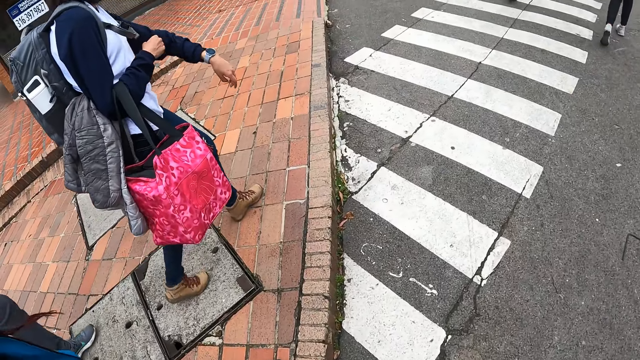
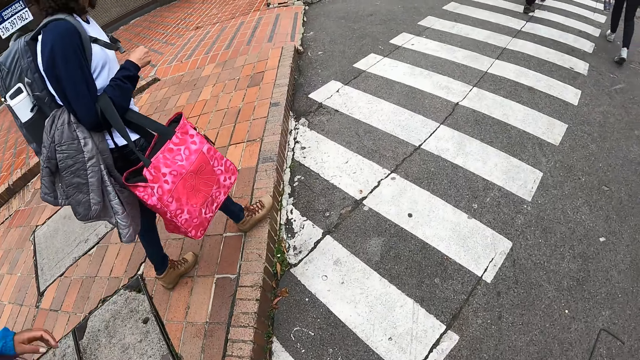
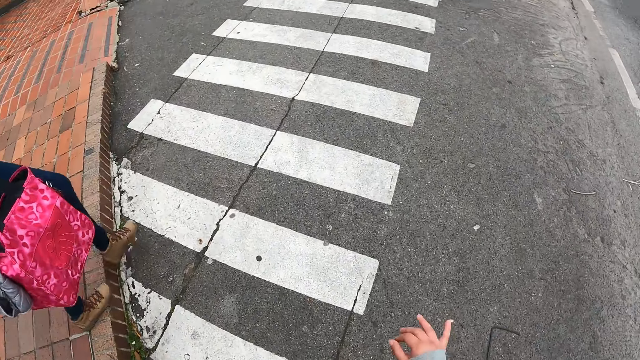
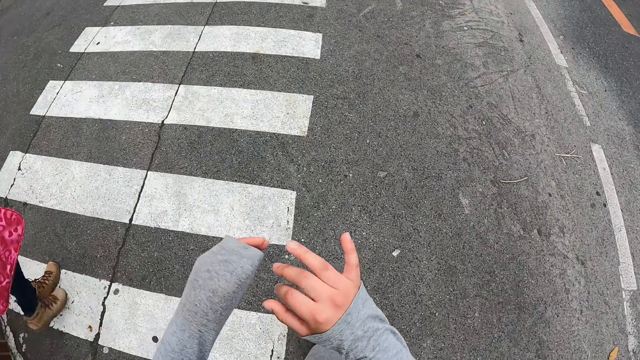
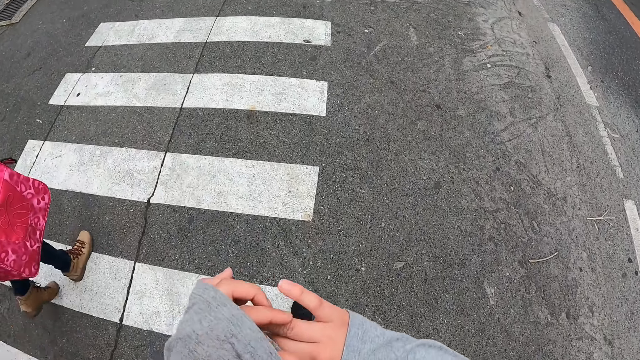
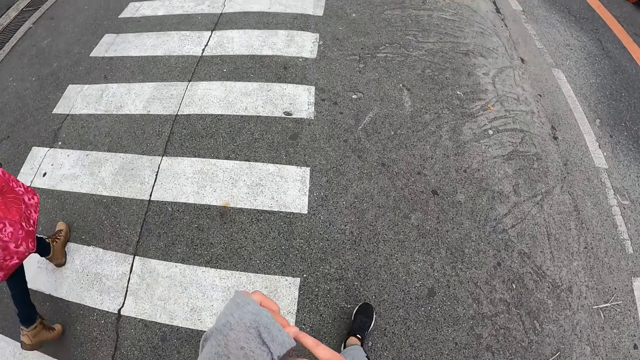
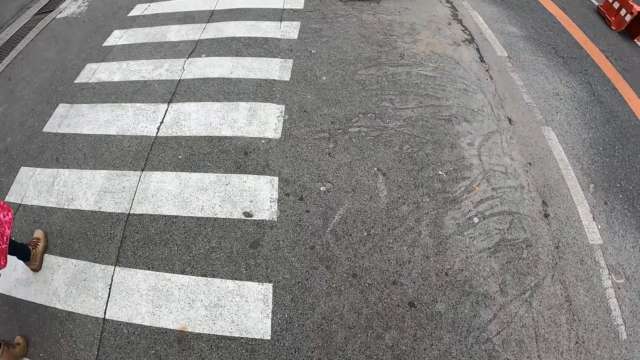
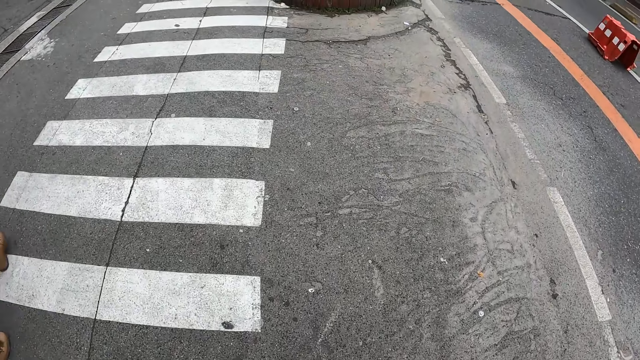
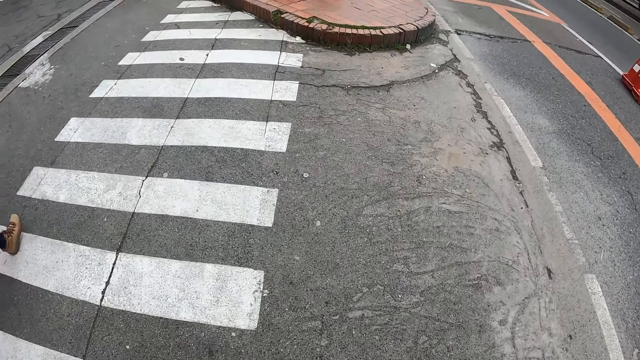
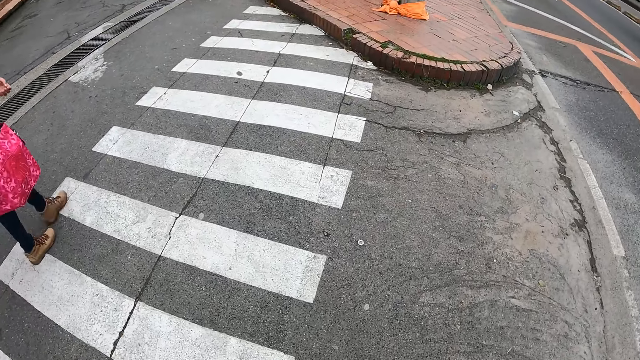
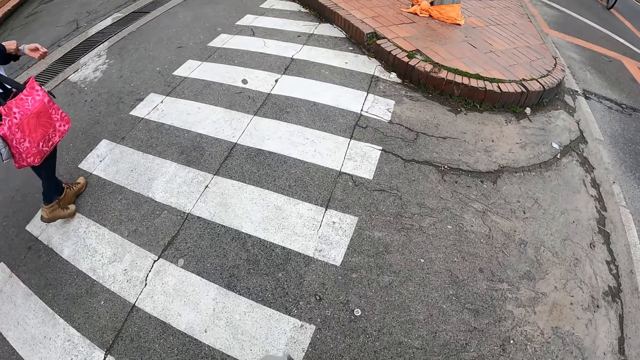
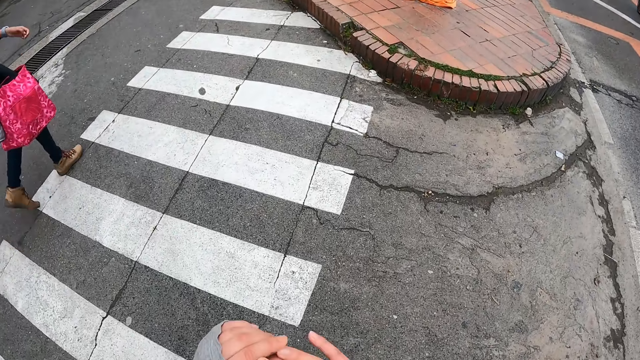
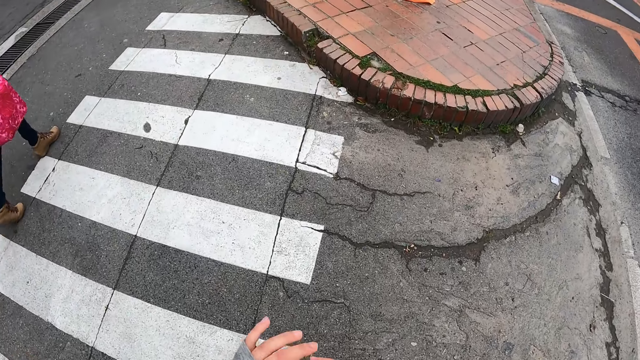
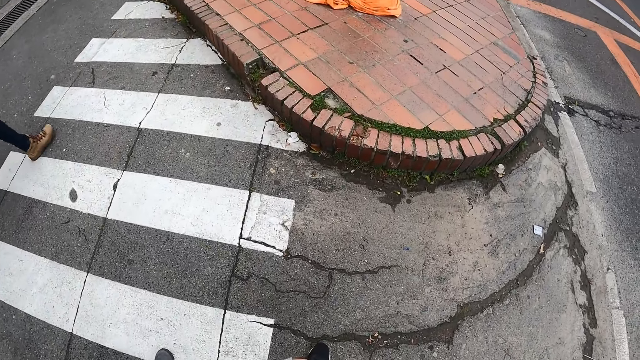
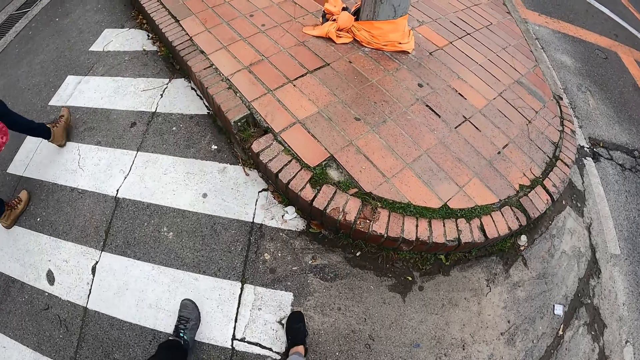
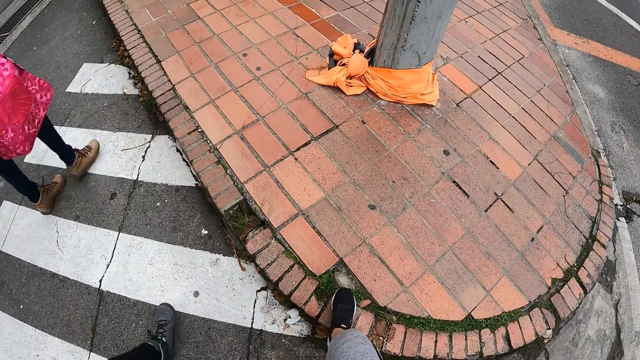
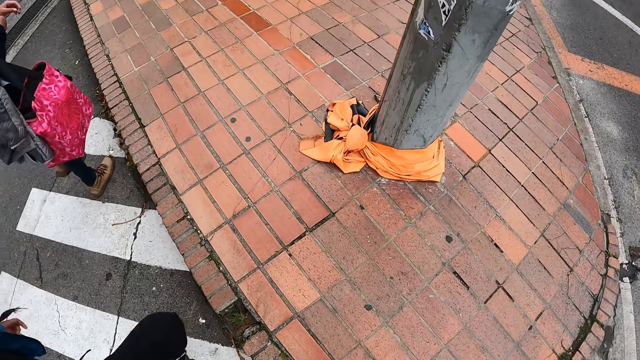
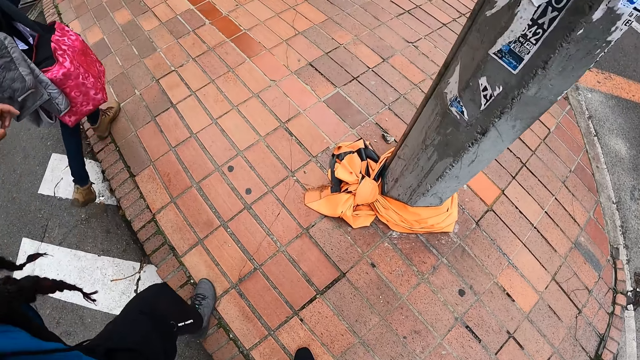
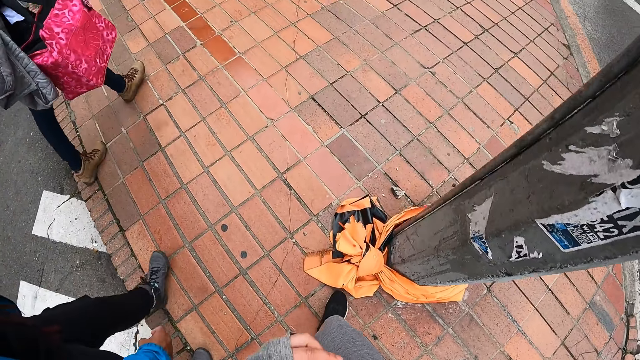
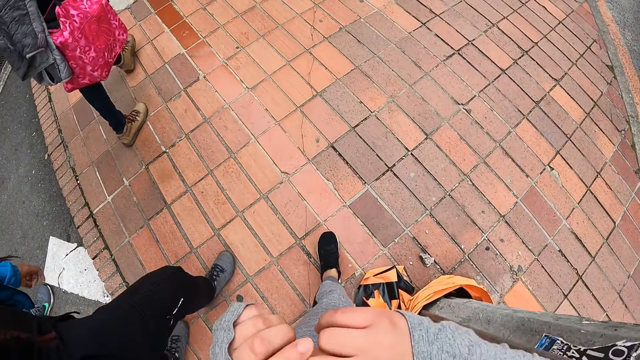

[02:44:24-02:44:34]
A woman shows time to the camera wearer. The camera wearer crosses a zebra crossing with a person and another person. She talks to the woman with a hand gesture. She touches her right hand with her left hand.

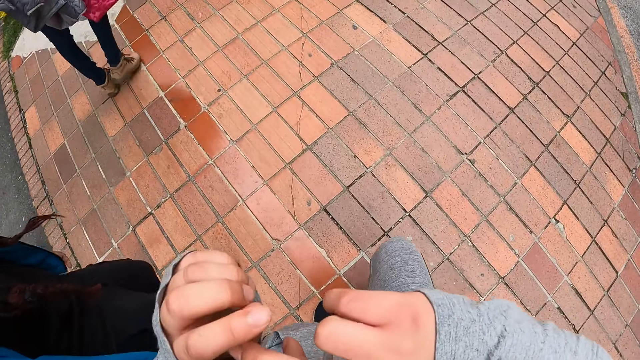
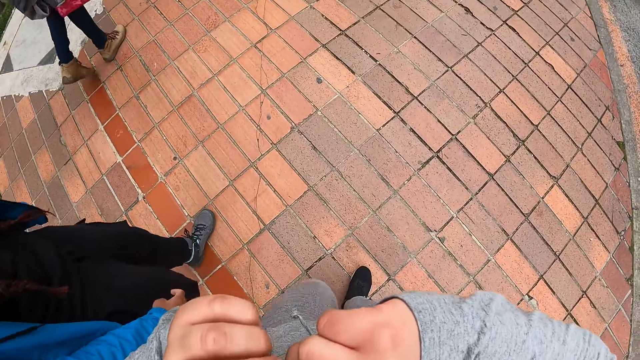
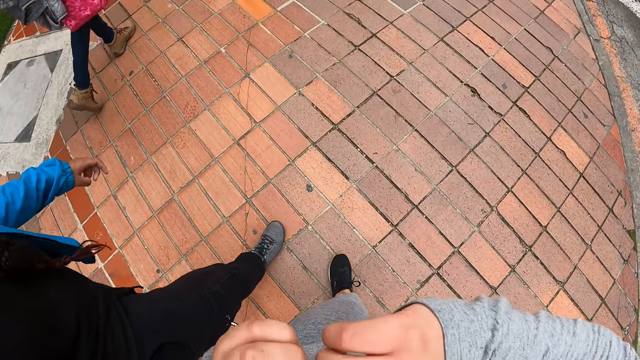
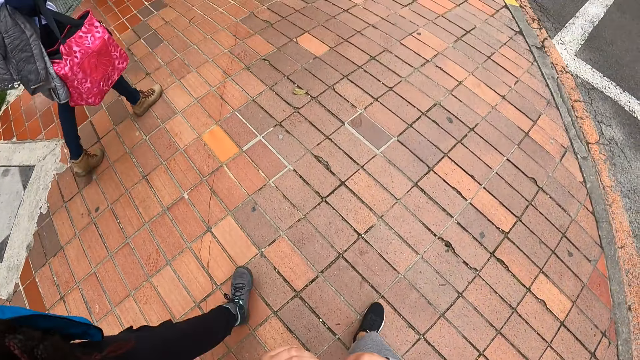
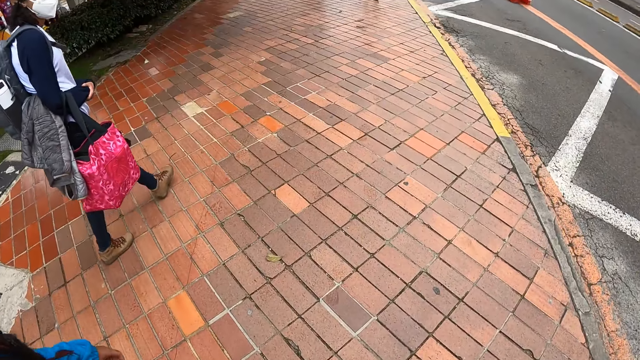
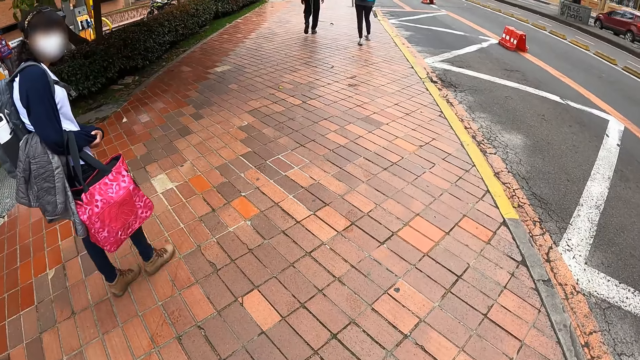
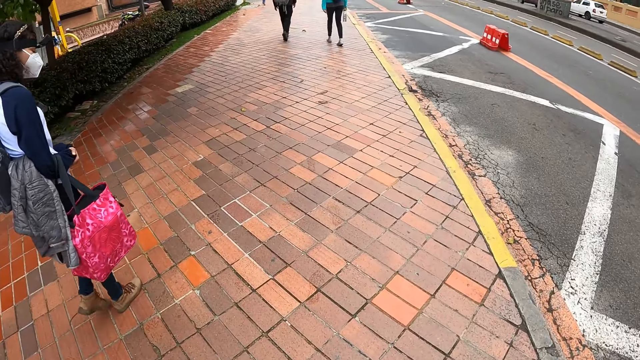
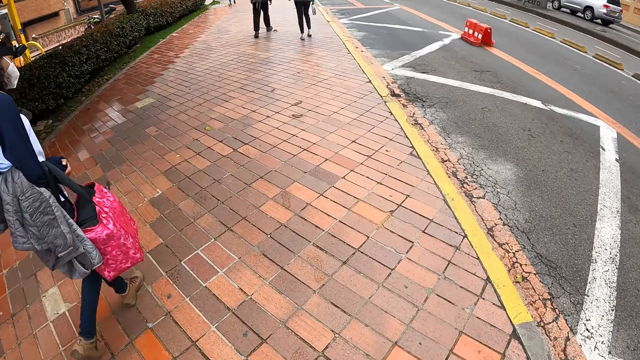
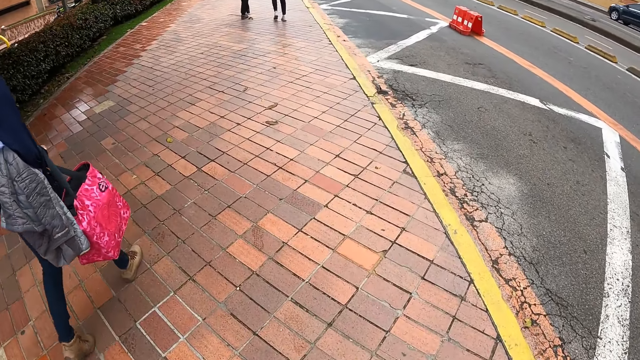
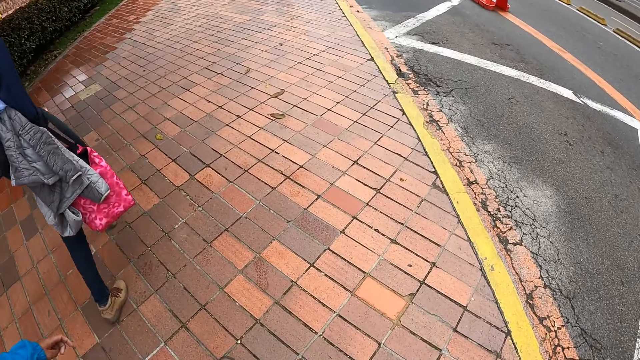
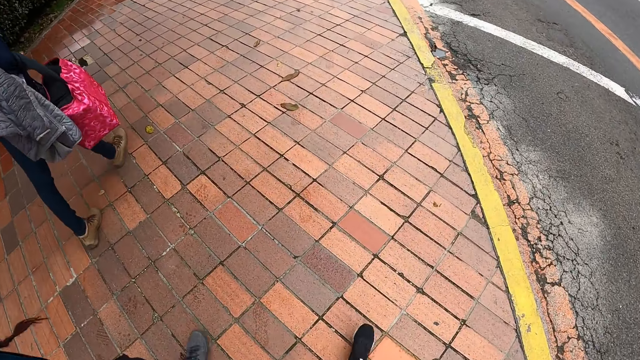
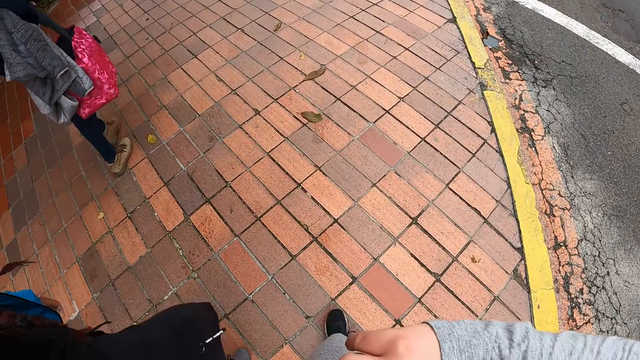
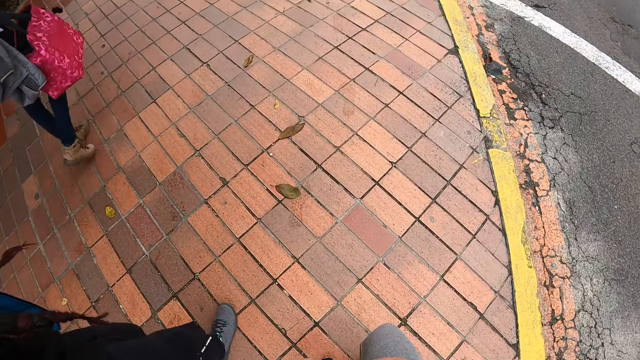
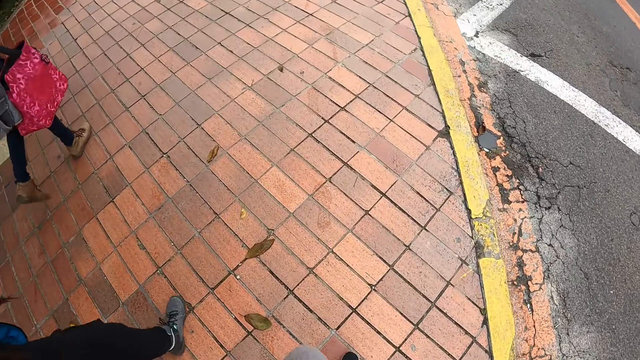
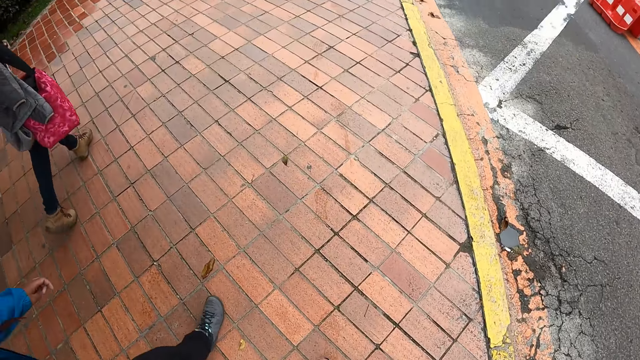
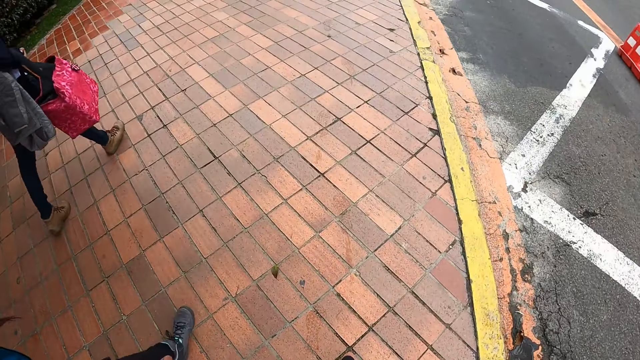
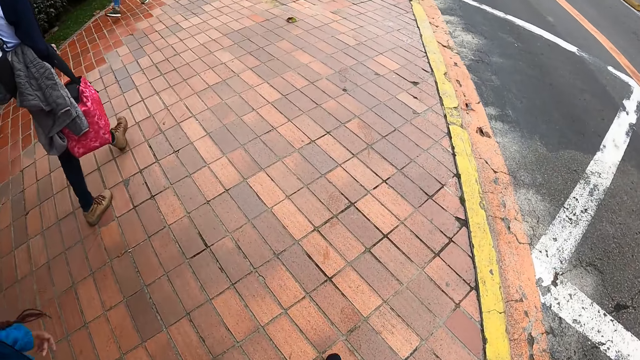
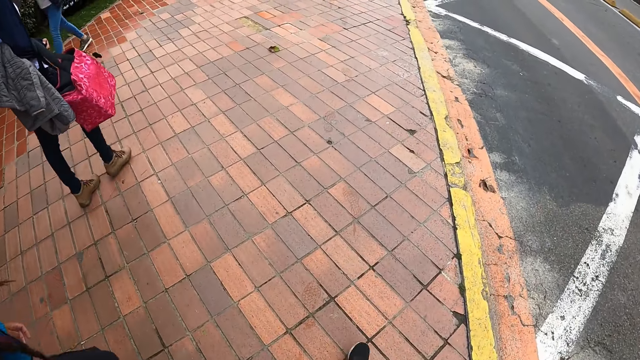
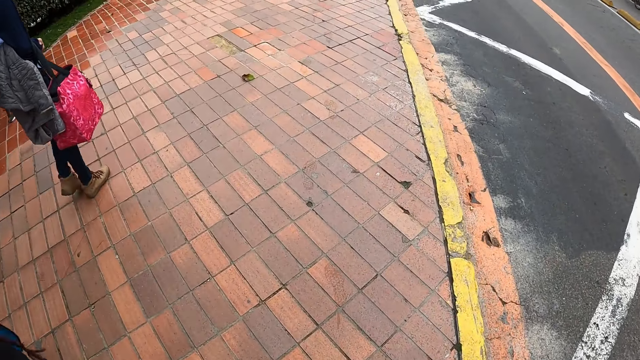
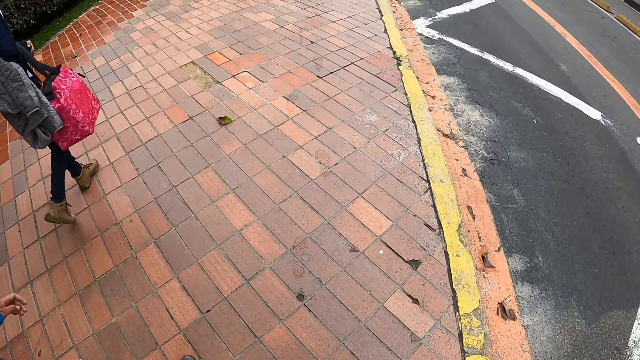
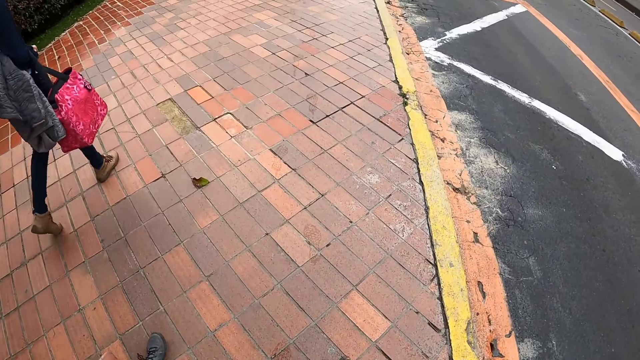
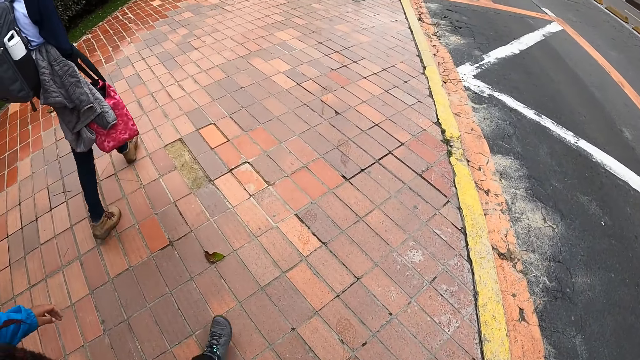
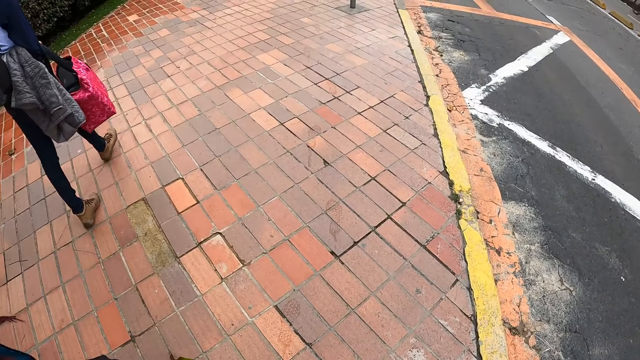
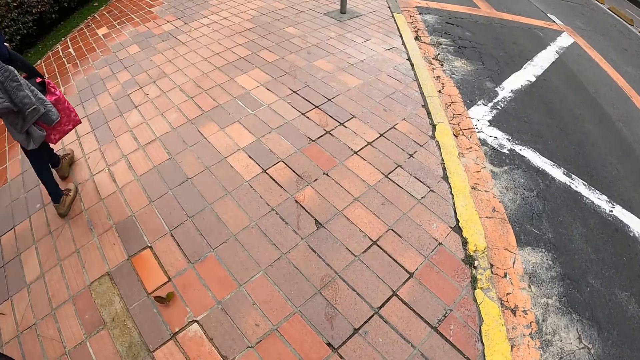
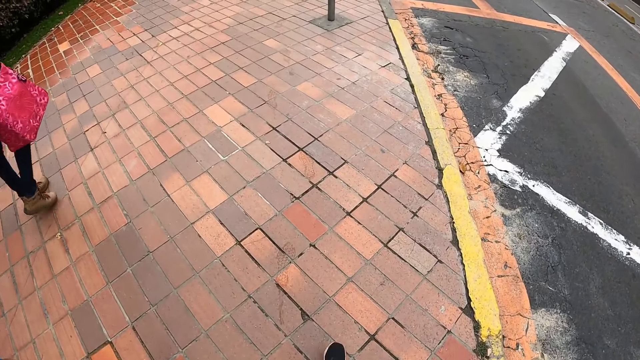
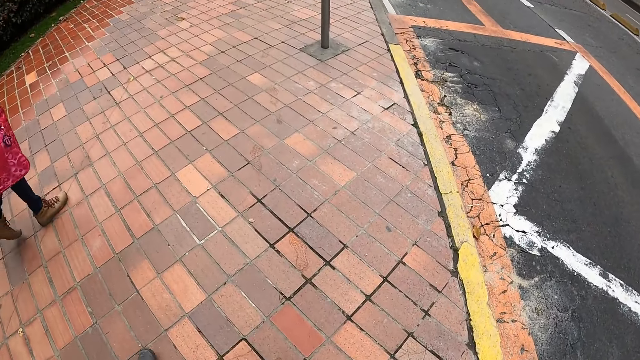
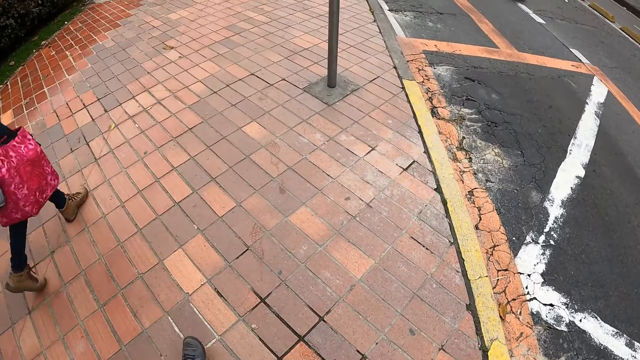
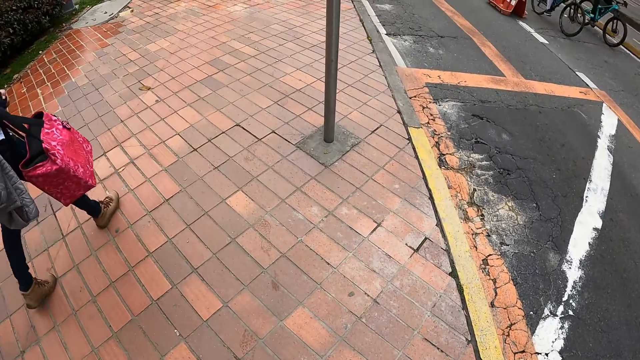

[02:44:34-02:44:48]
The woman looks at the camera wearer. The woman interacts with the camera wearer. The camera wearer walks.
